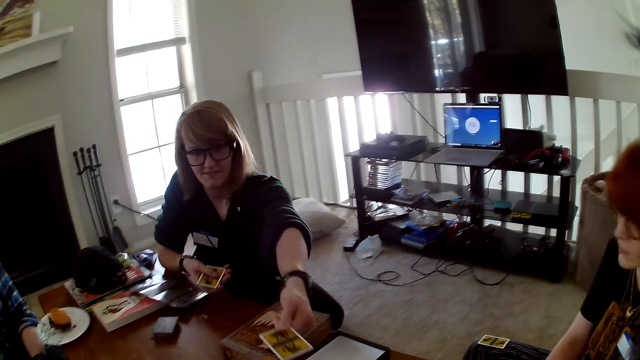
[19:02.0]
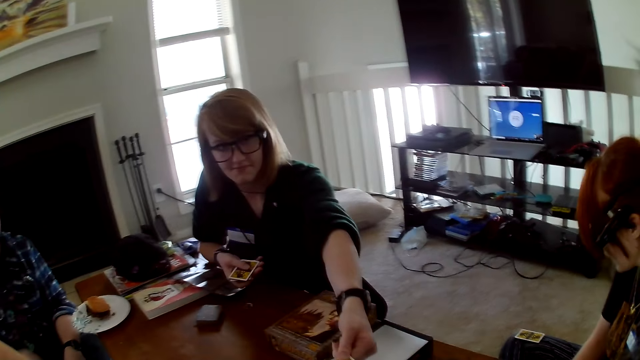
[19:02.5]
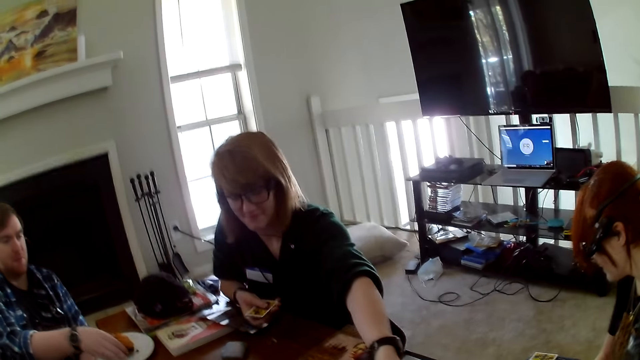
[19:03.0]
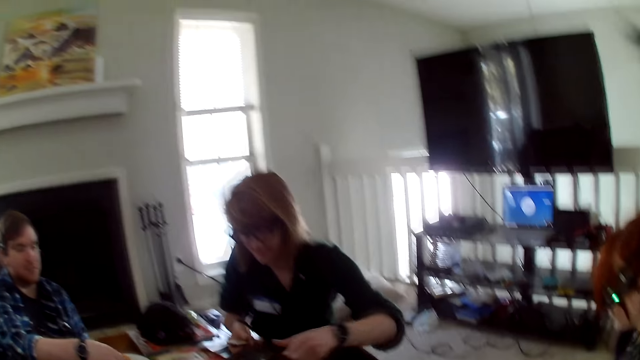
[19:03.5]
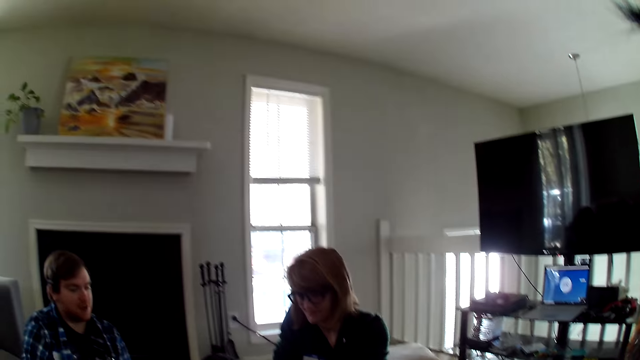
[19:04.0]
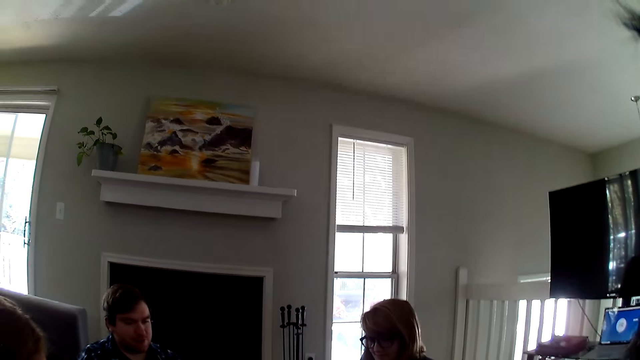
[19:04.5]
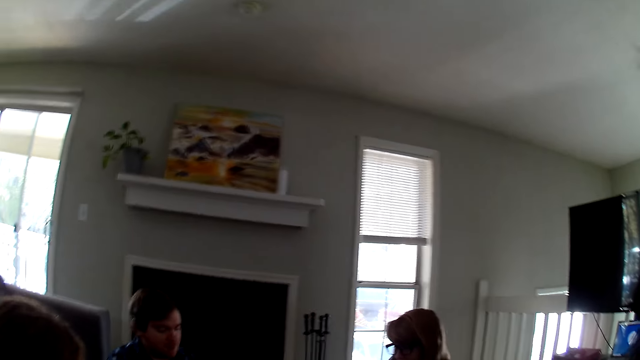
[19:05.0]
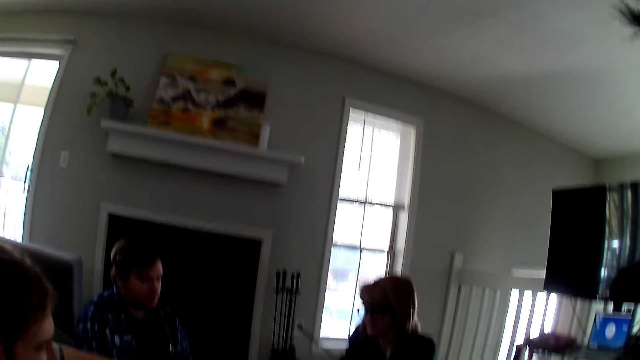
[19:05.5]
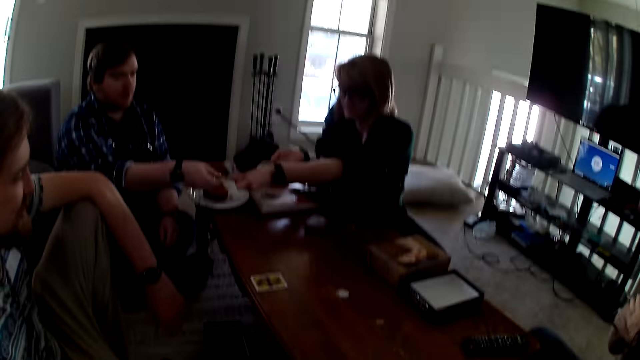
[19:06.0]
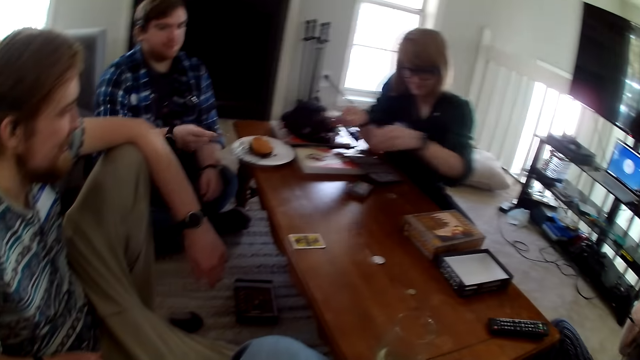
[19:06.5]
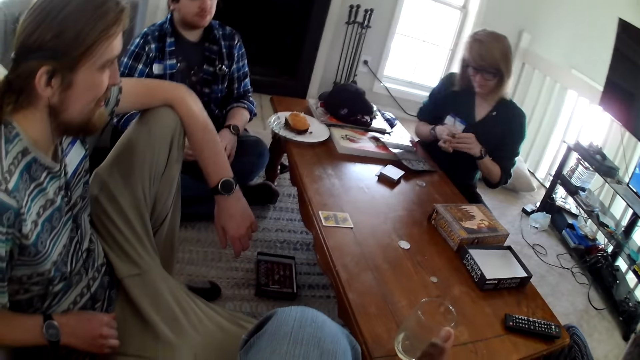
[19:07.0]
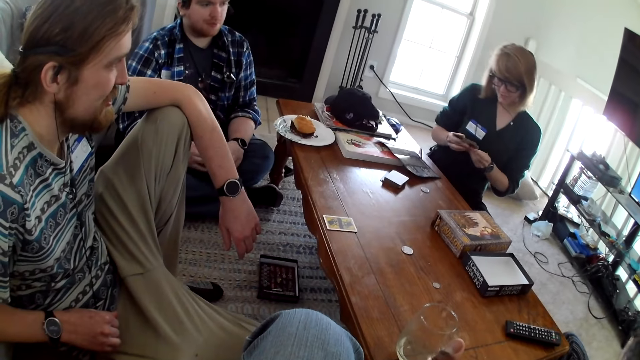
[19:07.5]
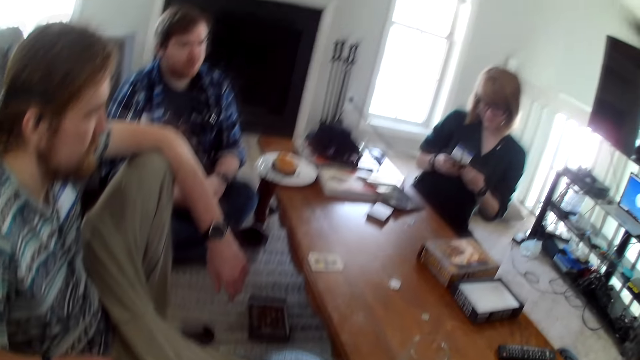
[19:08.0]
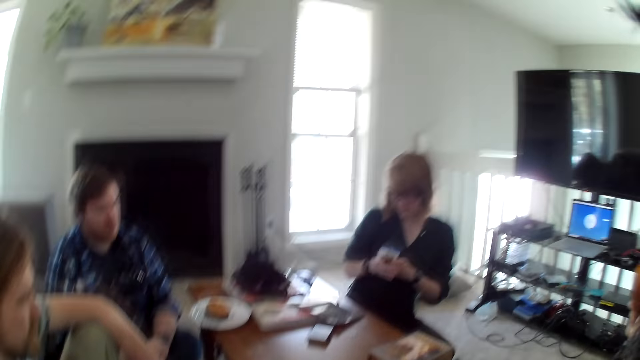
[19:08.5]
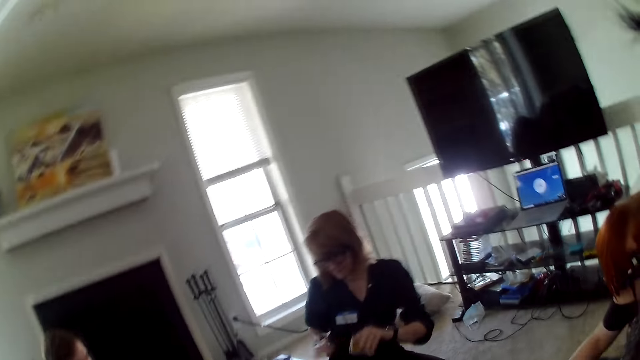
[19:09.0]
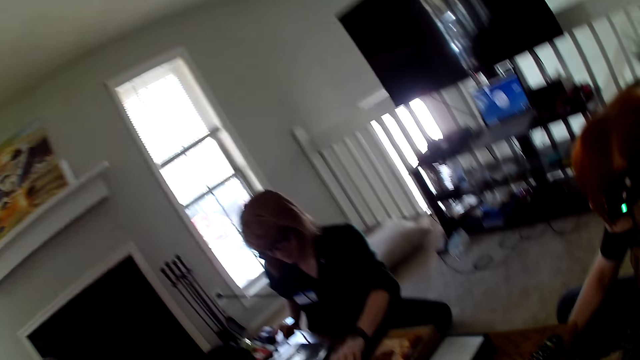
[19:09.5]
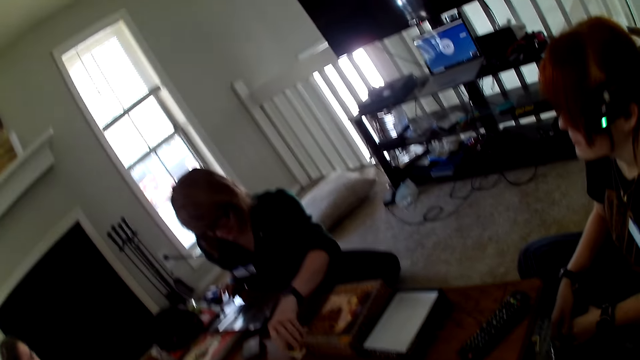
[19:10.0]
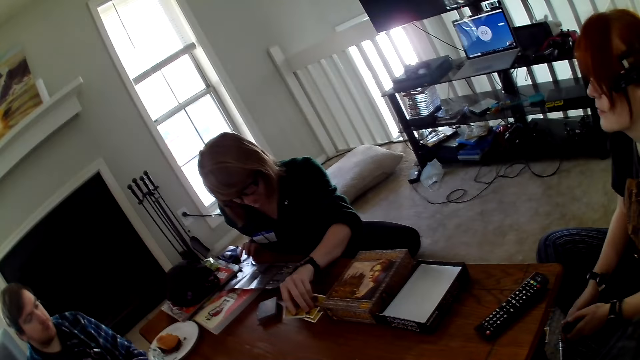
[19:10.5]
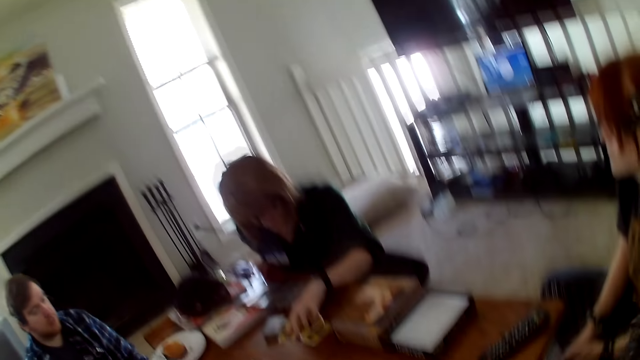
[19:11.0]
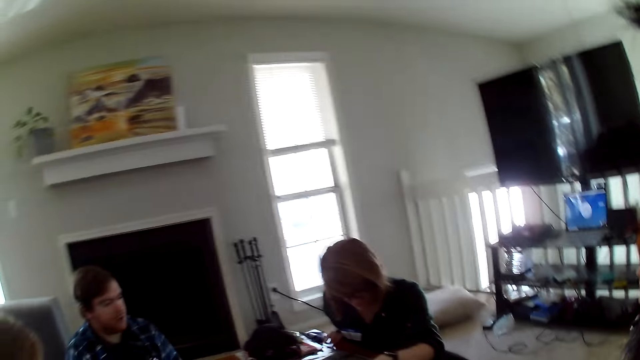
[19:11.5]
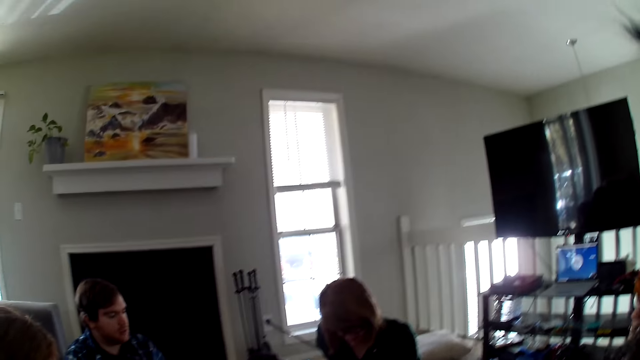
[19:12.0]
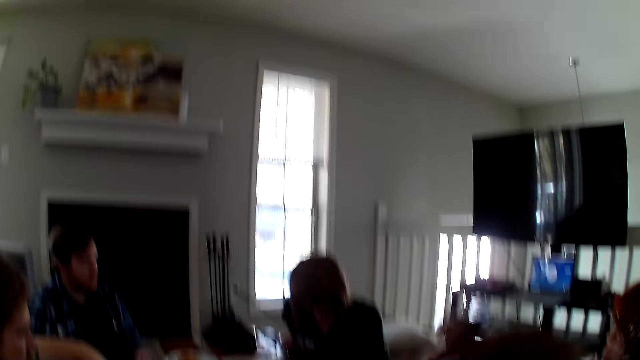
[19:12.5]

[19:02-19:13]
A woman distributes the cards. The woman puts the card on the table.

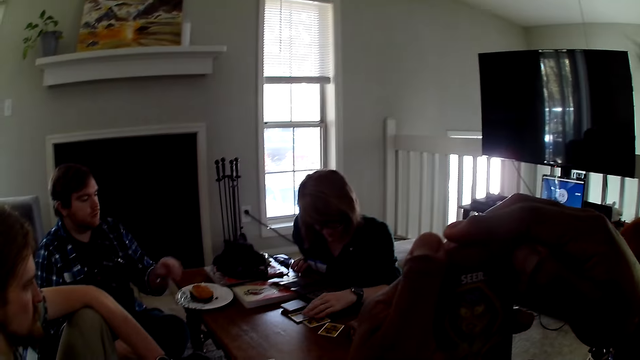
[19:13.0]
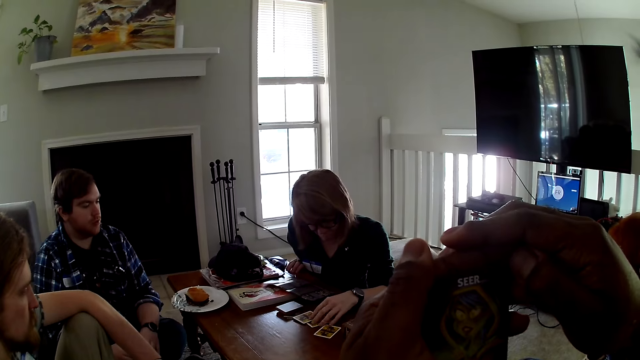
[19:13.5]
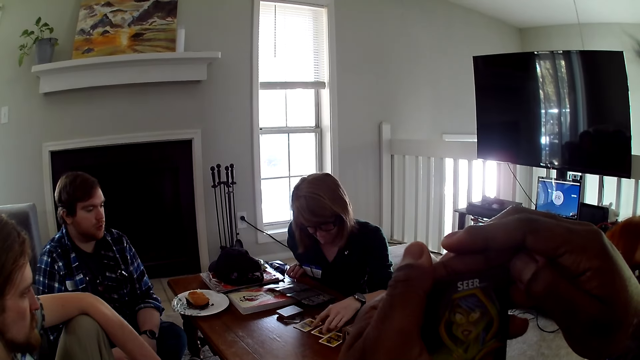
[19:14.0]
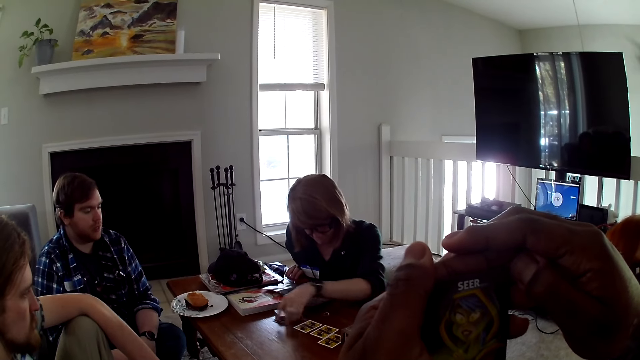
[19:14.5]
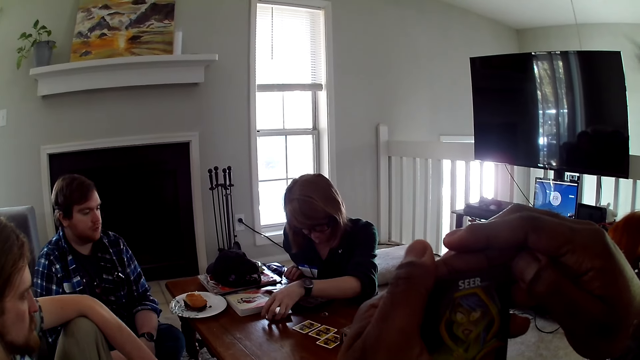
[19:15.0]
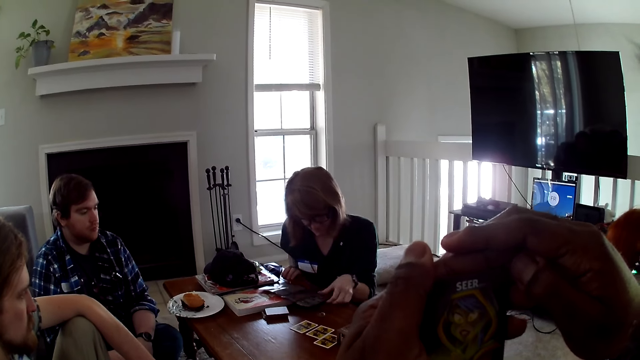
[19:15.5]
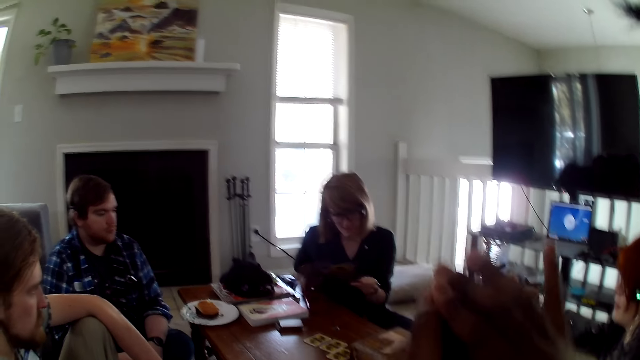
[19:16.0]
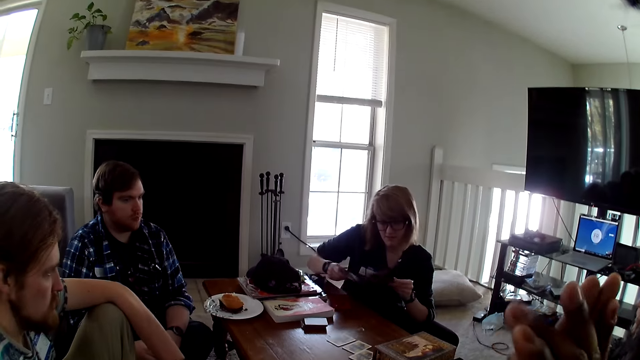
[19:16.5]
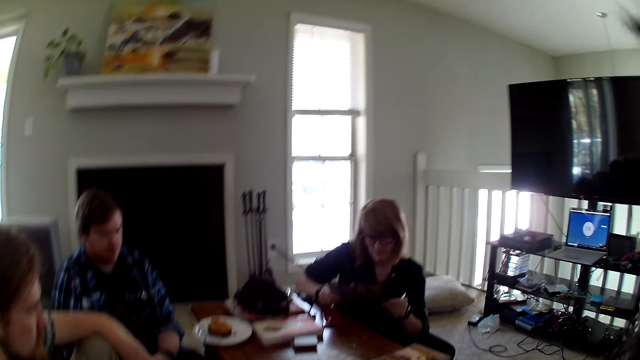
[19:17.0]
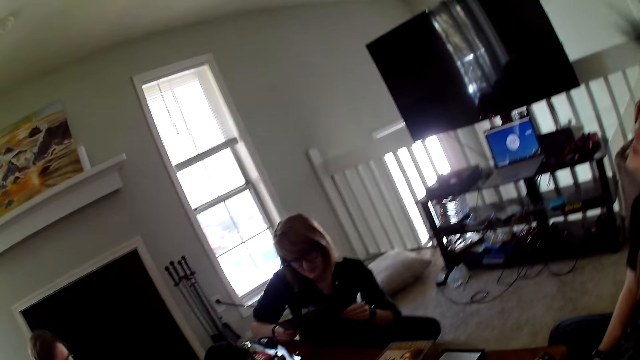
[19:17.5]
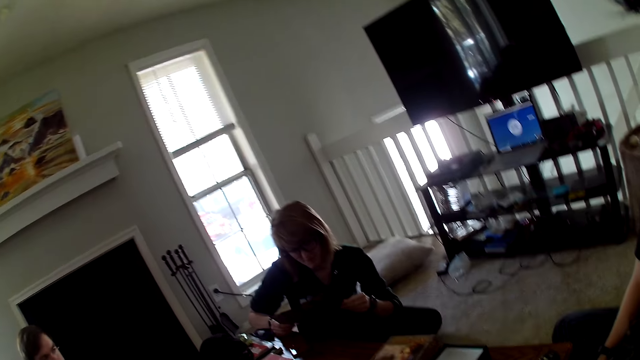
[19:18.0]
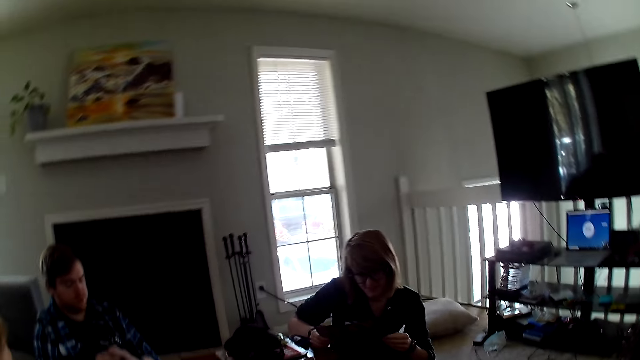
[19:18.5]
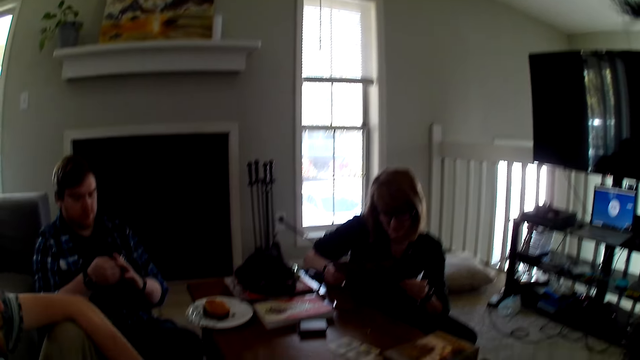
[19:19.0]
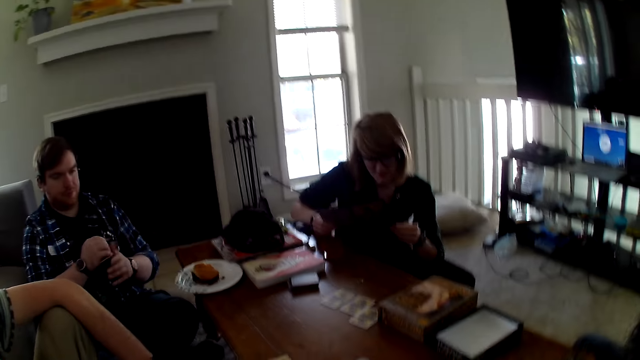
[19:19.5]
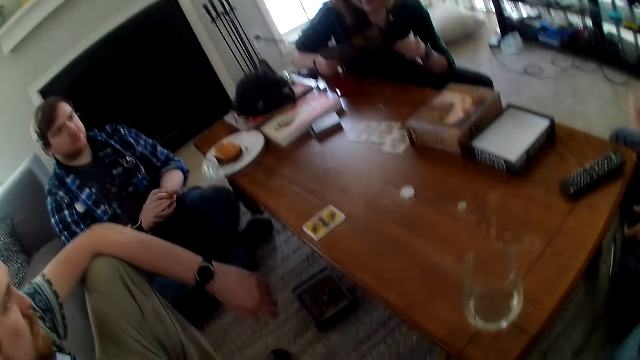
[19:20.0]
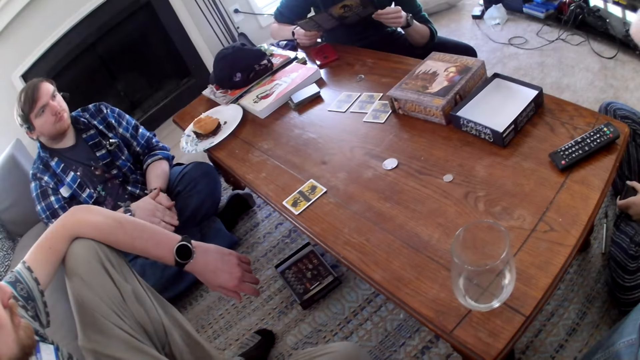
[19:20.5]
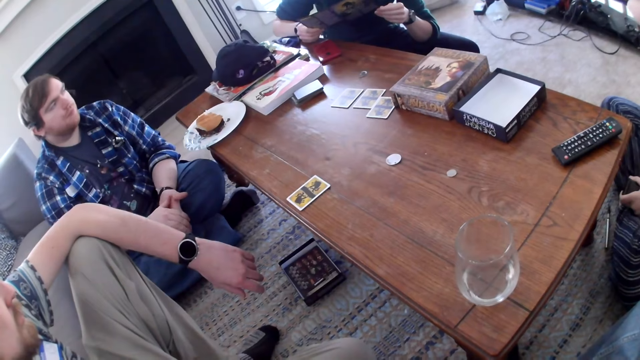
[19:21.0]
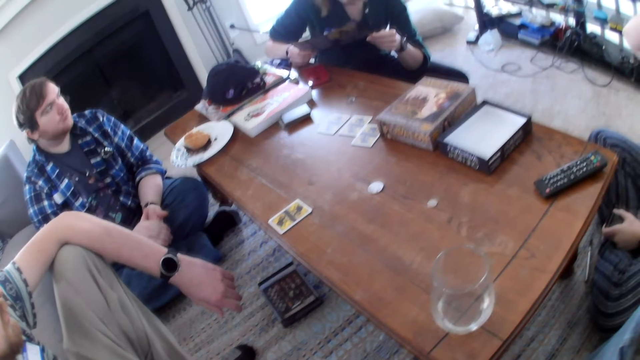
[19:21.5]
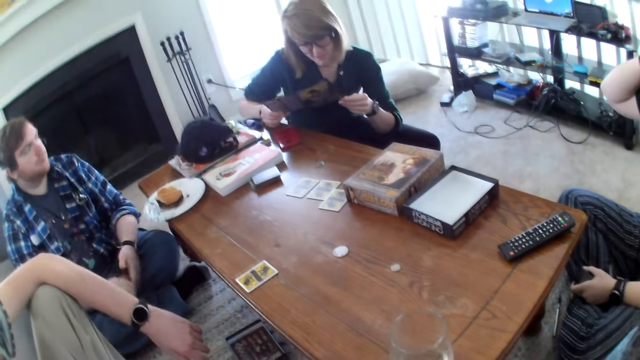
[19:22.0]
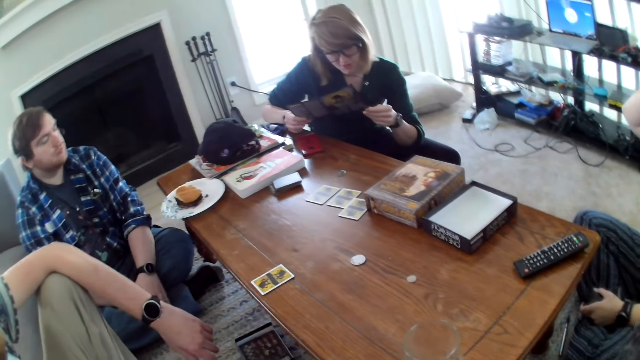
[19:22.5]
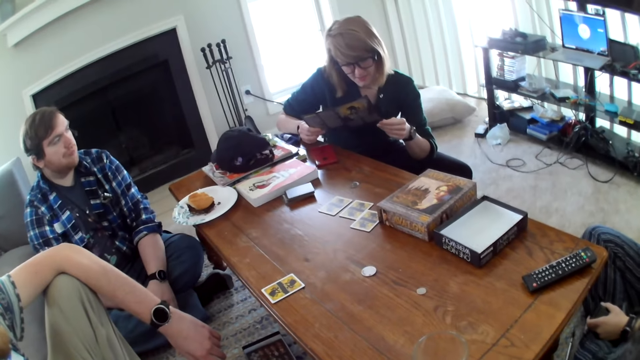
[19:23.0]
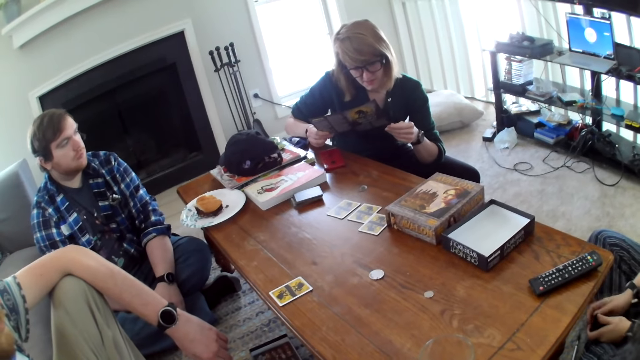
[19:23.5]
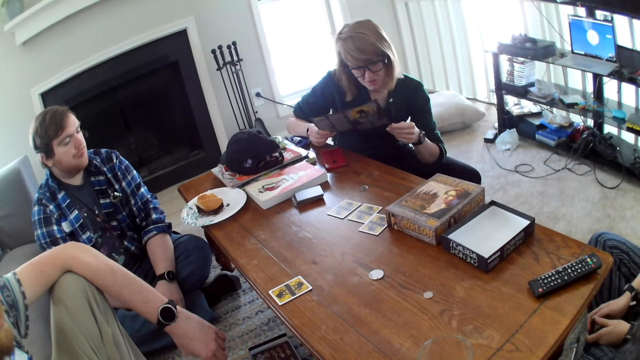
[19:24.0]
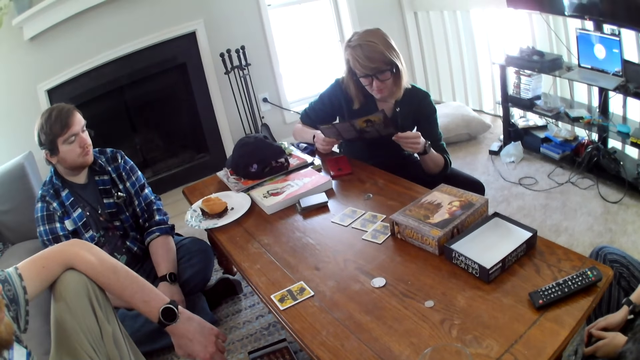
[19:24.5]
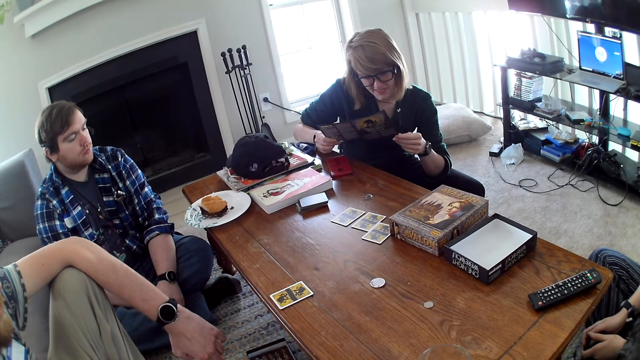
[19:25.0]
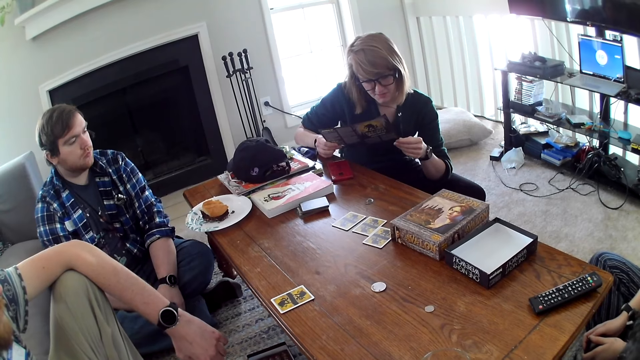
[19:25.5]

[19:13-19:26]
A woman moves the cards. The woman reads the brochure. Another woman moves the hand.
